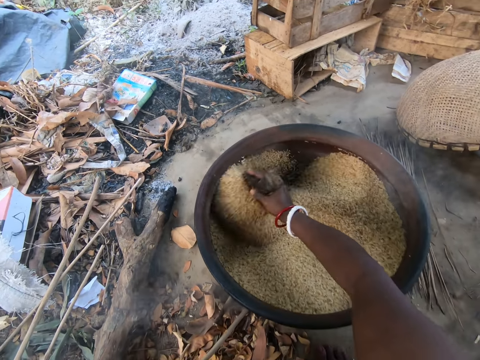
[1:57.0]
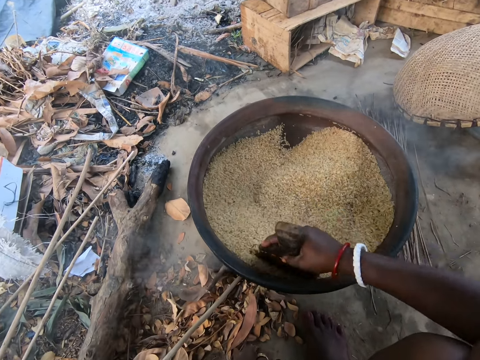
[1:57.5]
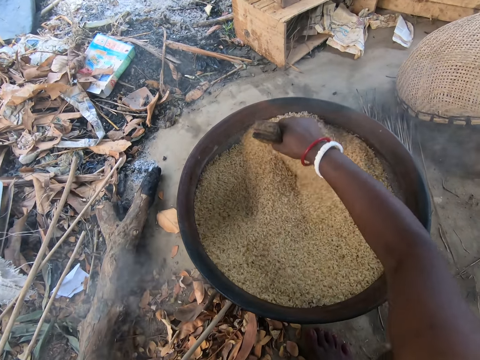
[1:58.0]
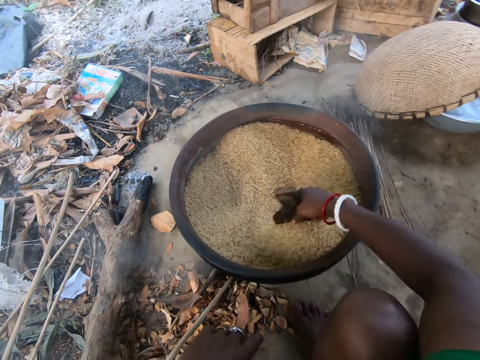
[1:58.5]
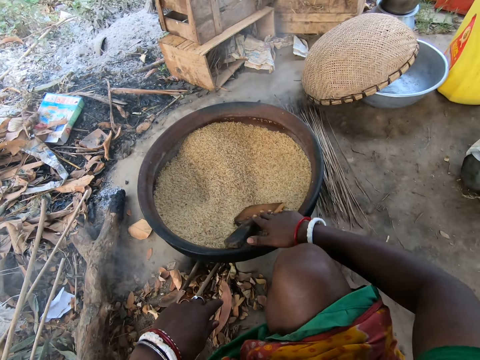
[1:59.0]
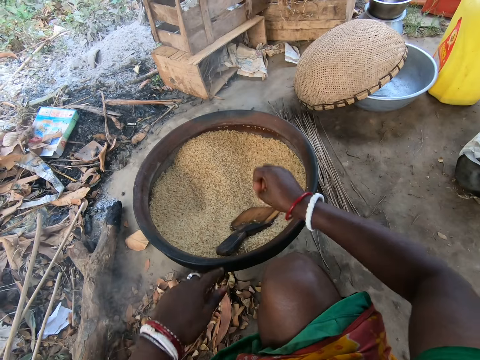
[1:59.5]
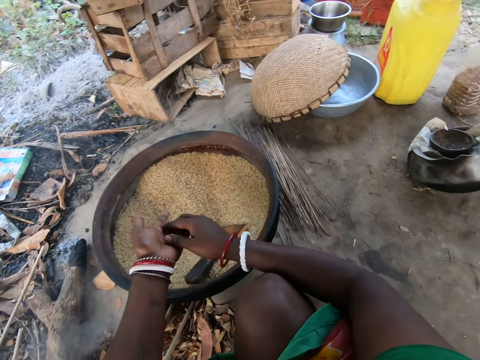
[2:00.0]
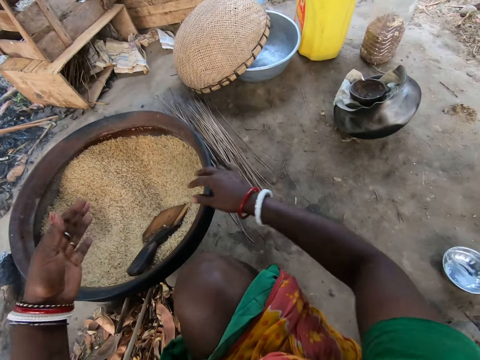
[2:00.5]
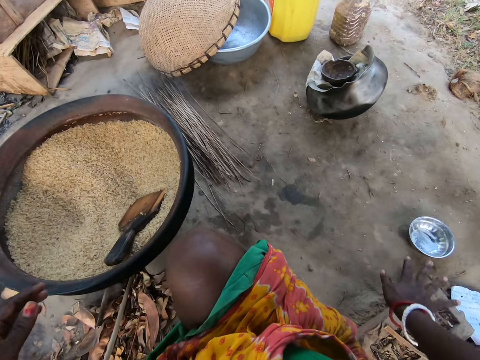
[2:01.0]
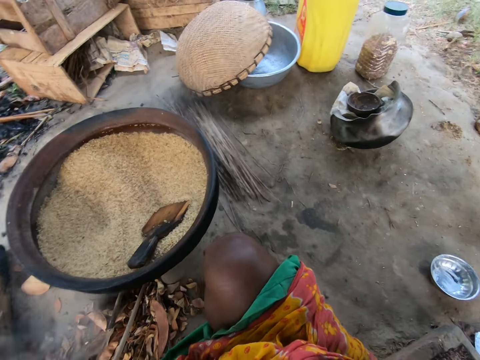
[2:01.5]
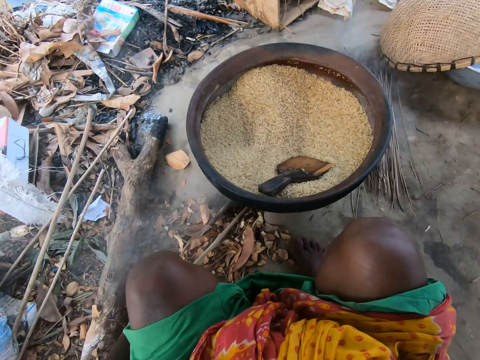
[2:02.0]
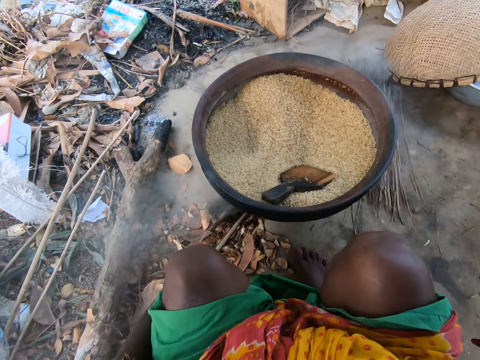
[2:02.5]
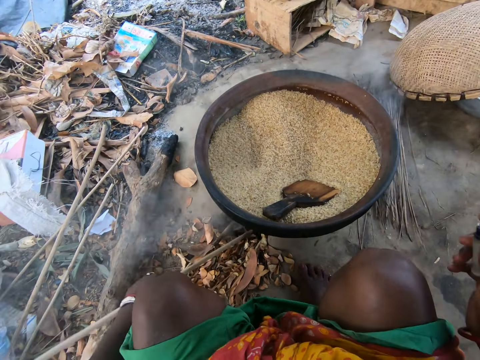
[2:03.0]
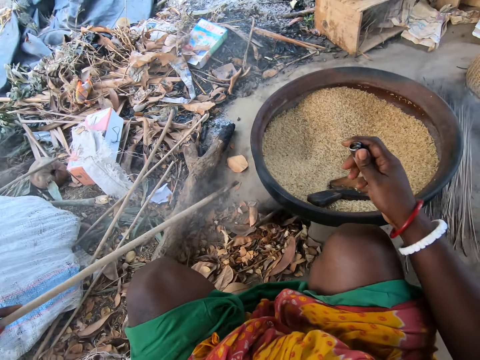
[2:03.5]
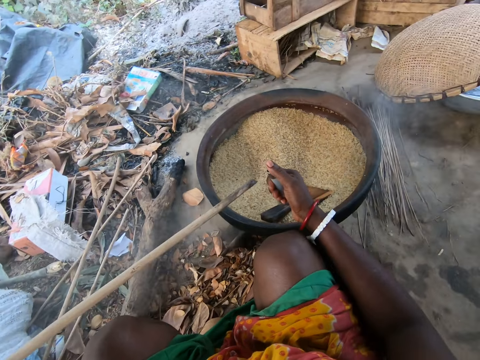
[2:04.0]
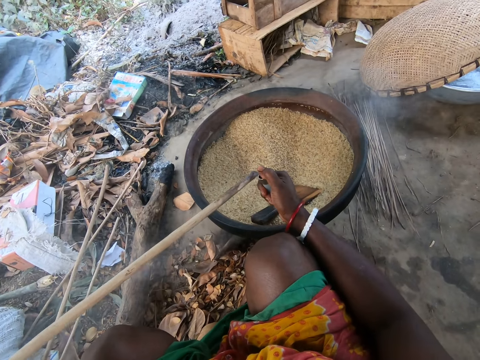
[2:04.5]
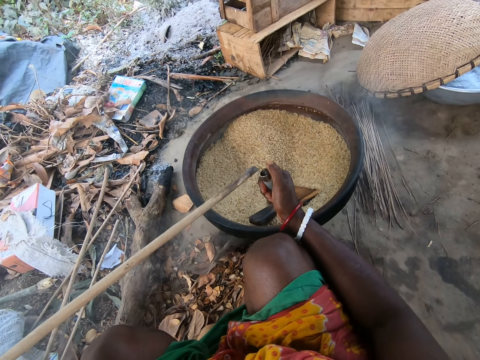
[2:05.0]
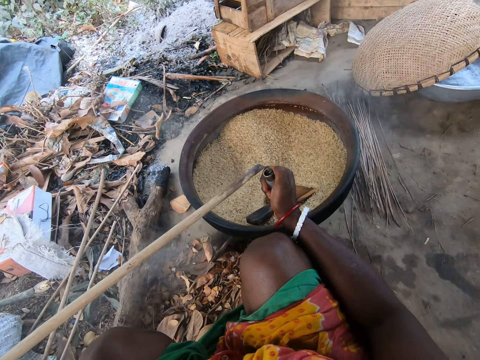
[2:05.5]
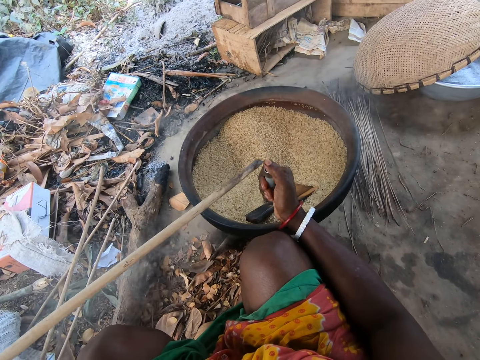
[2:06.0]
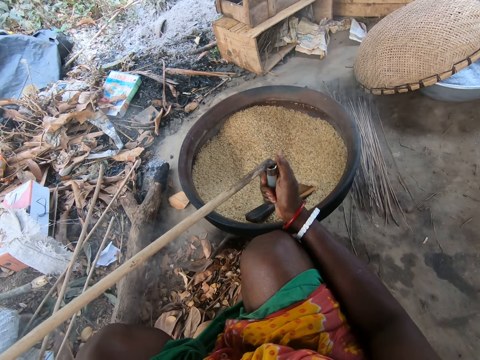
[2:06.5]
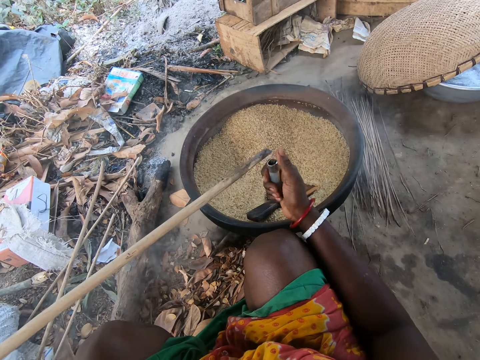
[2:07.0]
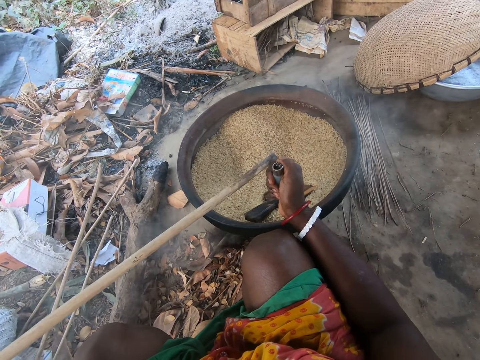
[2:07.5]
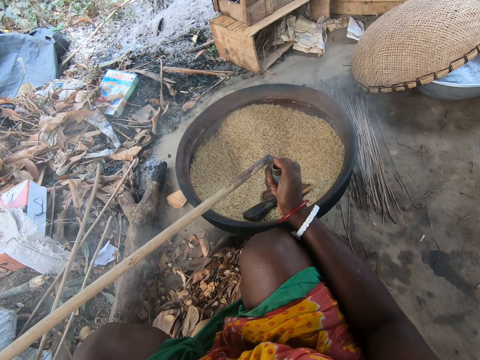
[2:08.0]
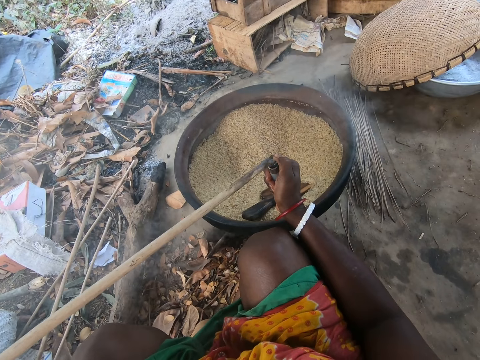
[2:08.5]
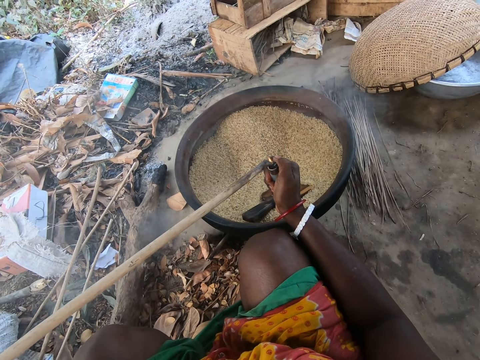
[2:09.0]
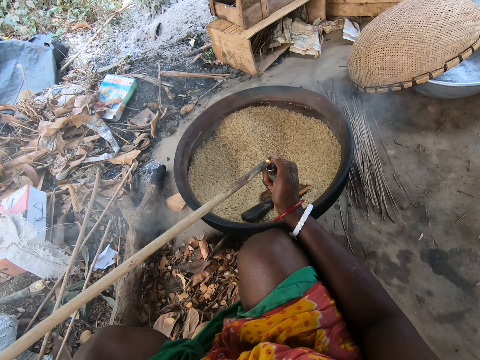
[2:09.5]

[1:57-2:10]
The camera wearer drops the spatula into the pan with her right hand. She dusts her hands into the pan. She looks around. She picks a stick from inside the earthen stove with her left hand. She holds a lighter. She lights the stick with the lighter in her left hand.

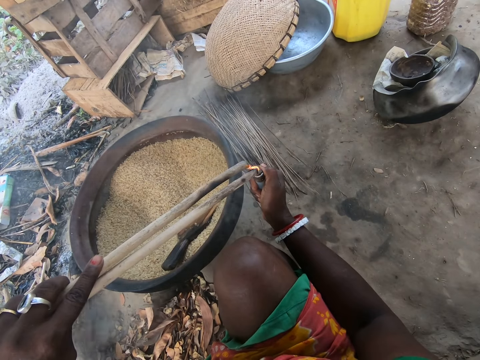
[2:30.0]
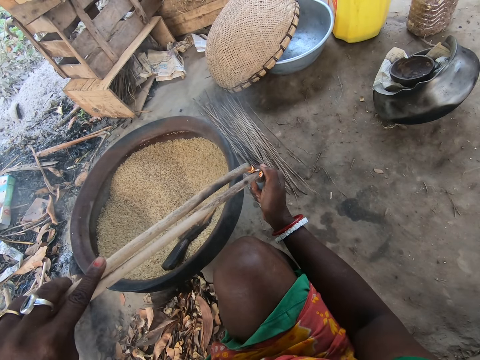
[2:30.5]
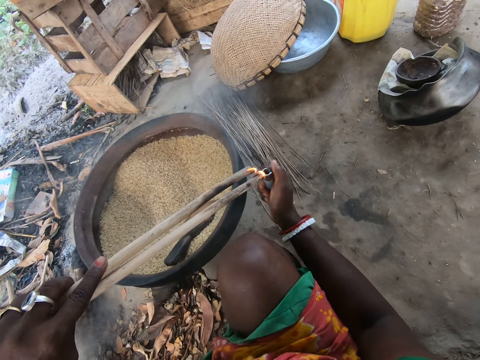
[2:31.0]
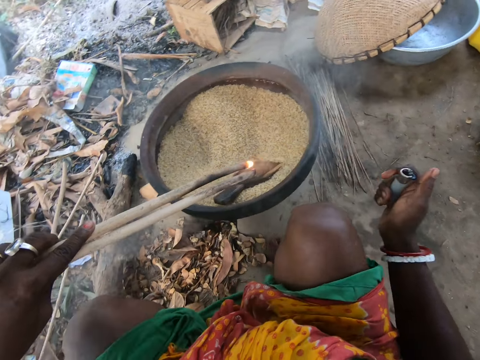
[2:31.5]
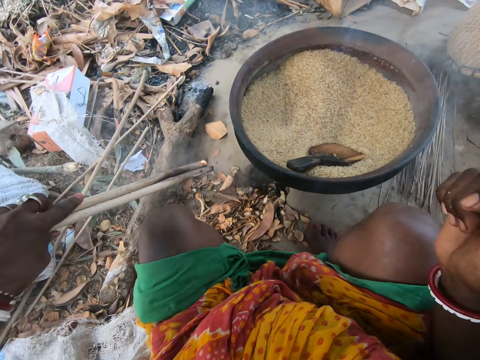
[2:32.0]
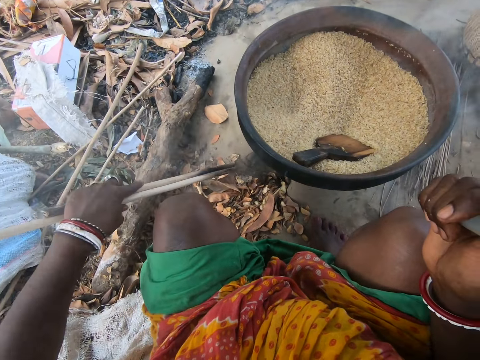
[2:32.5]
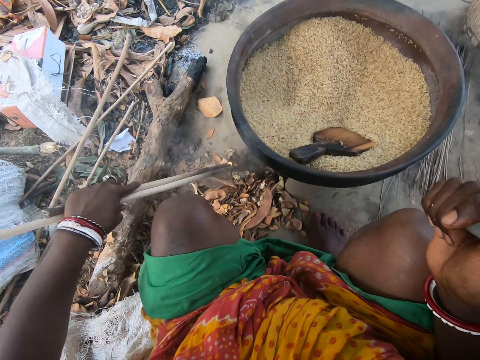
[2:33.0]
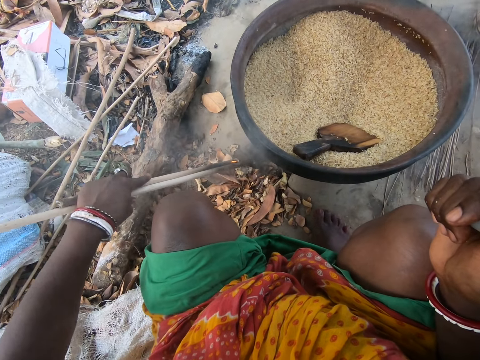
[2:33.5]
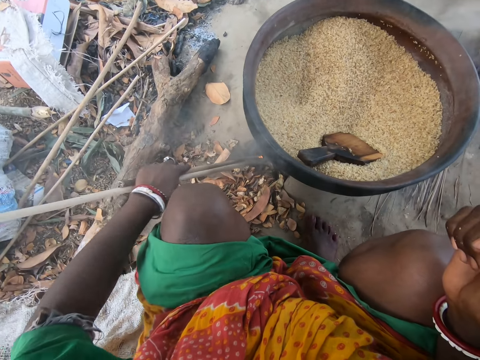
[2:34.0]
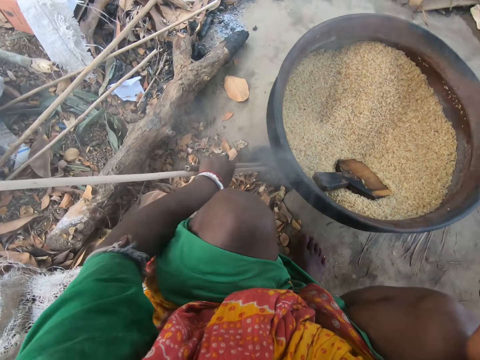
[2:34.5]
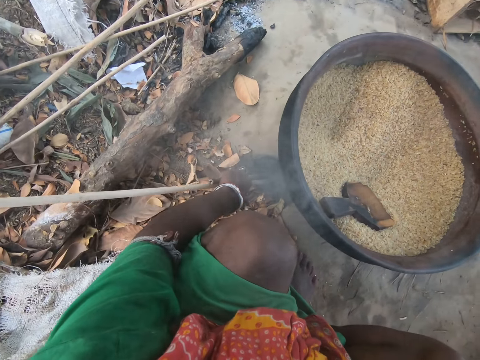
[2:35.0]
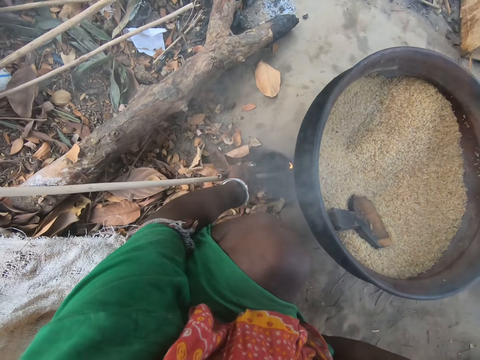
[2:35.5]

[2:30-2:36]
The camera wearer places the two sticks into the earthen stove with her left hand.

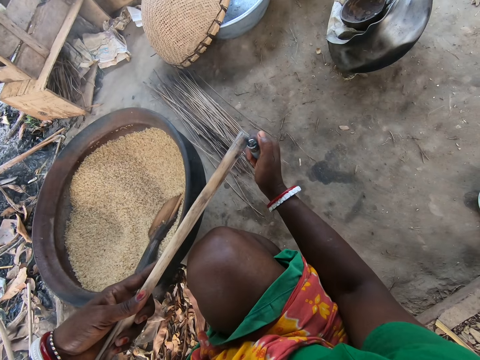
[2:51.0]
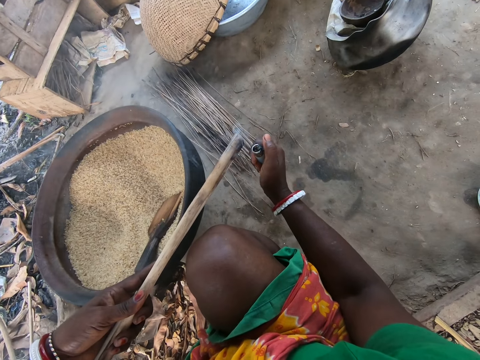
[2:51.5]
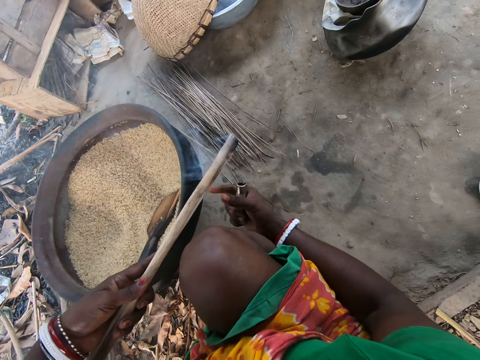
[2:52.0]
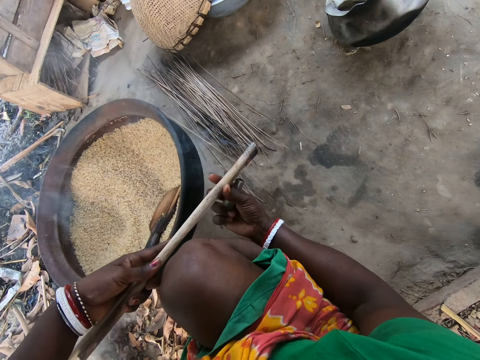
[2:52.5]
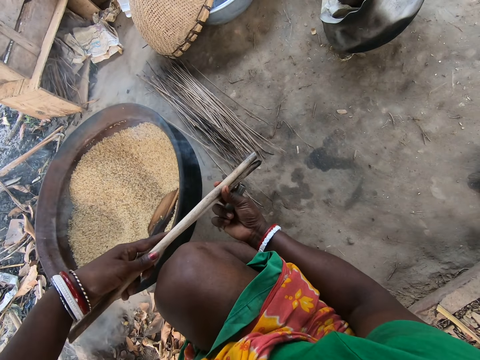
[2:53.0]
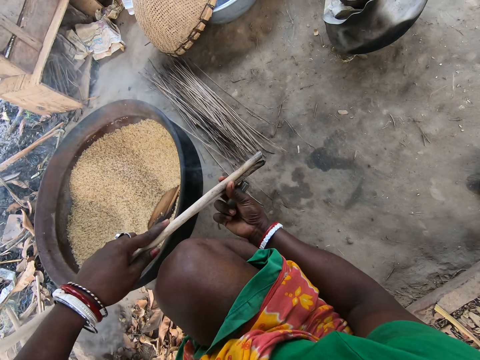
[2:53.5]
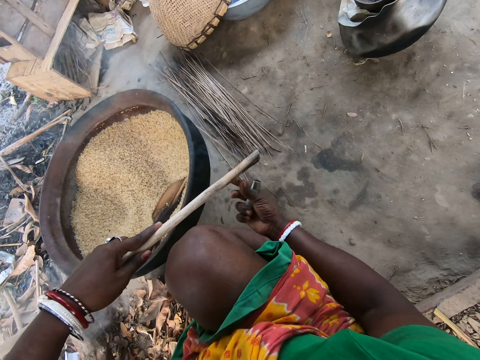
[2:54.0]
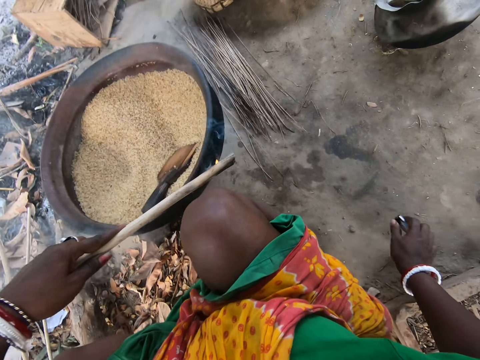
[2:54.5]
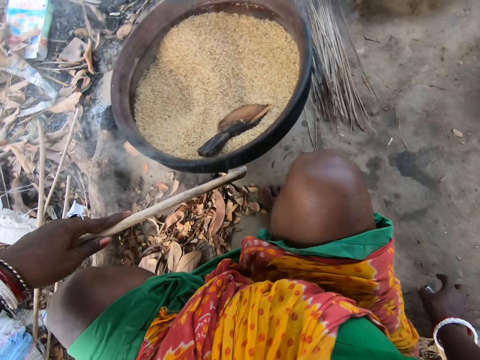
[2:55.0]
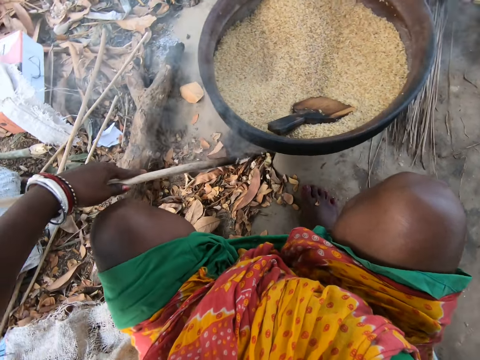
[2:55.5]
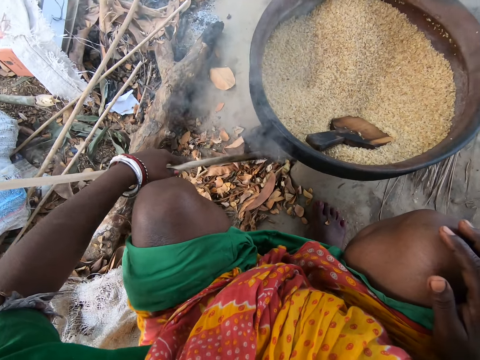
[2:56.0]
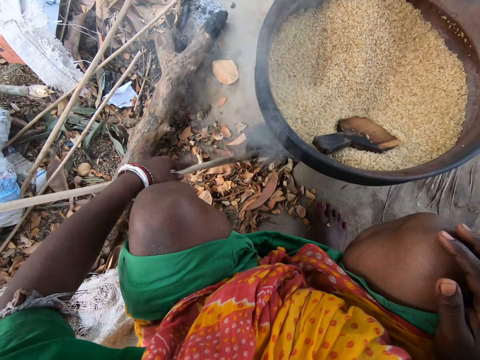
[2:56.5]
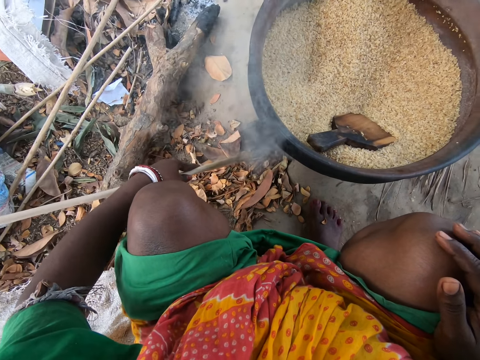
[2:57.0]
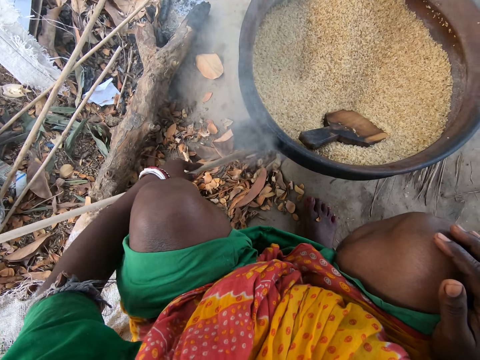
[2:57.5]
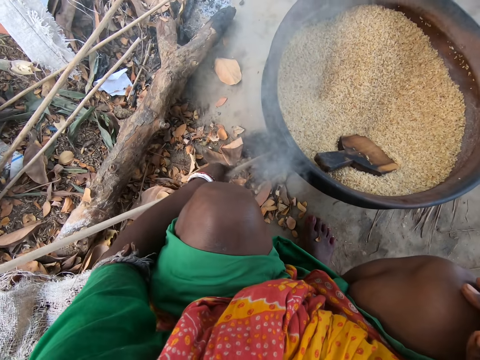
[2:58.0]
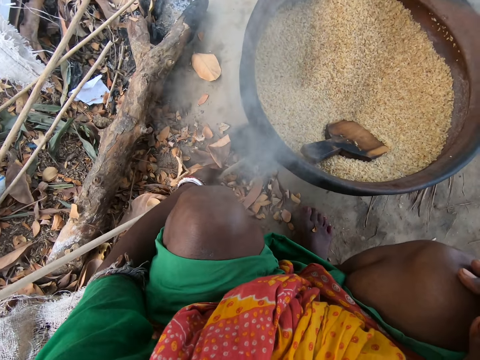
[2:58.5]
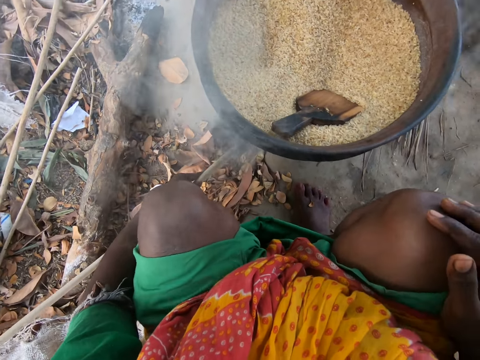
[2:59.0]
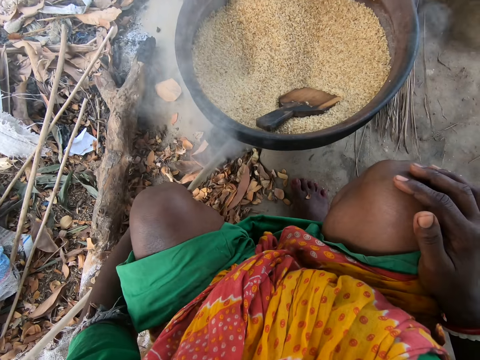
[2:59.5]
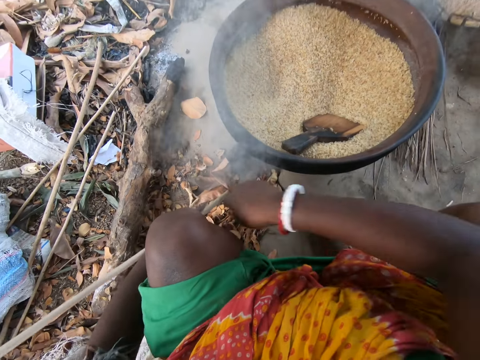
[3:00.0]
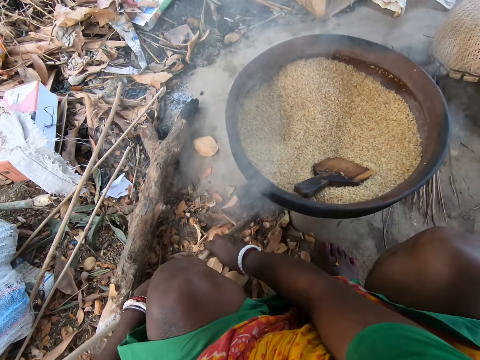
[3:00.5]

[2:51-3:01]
The camera wearer holds the two sticks with both hands. She holds the two sticks with her left hand. She drops the lighter on the floor. She places the two sticks into the earthen stove with her left hand.
